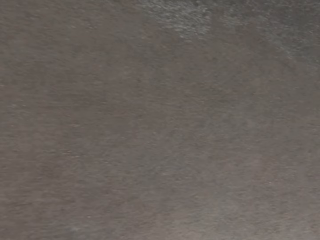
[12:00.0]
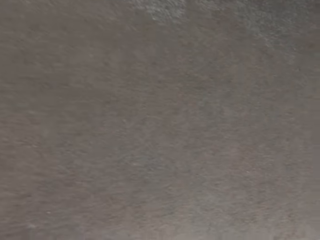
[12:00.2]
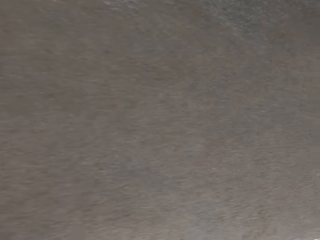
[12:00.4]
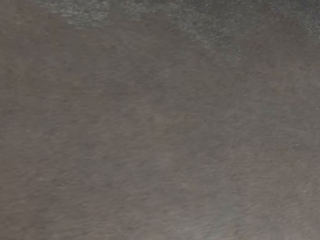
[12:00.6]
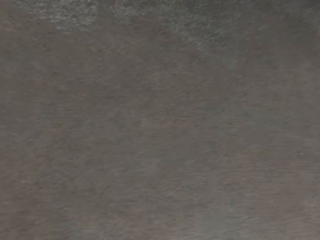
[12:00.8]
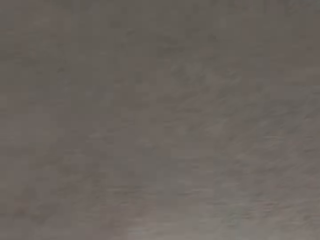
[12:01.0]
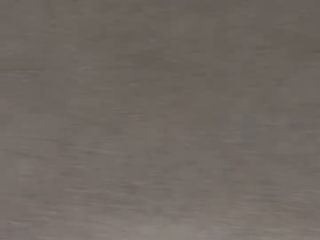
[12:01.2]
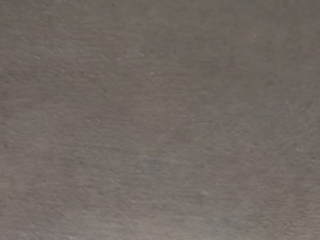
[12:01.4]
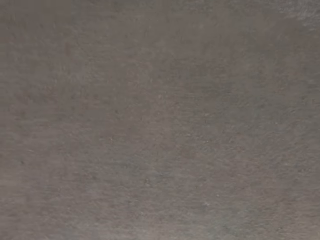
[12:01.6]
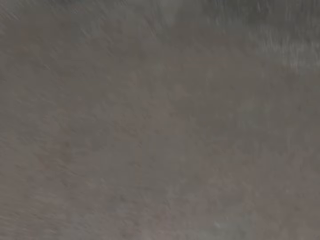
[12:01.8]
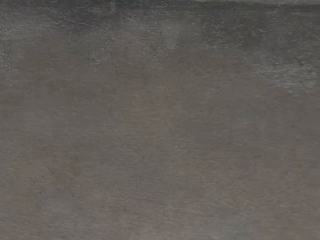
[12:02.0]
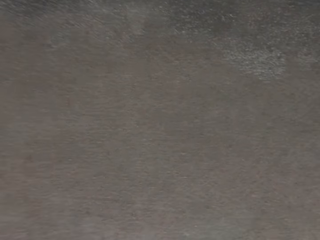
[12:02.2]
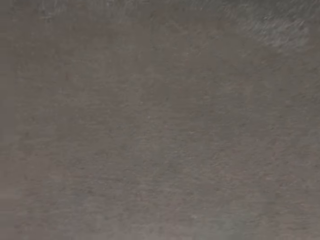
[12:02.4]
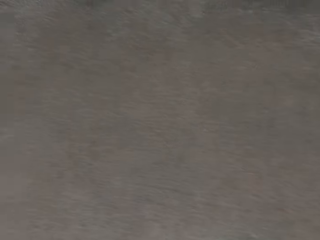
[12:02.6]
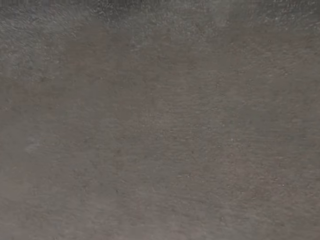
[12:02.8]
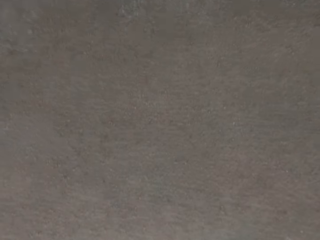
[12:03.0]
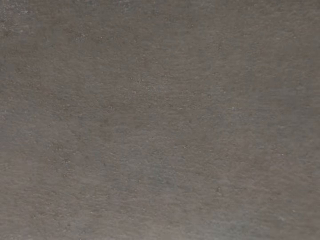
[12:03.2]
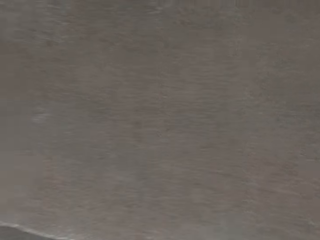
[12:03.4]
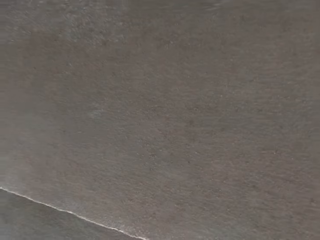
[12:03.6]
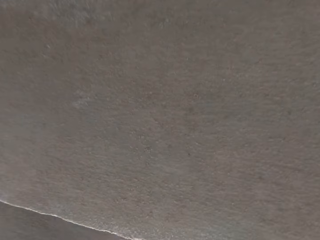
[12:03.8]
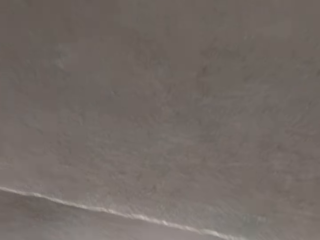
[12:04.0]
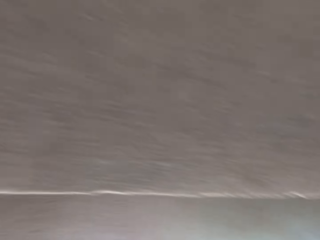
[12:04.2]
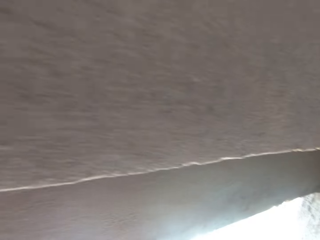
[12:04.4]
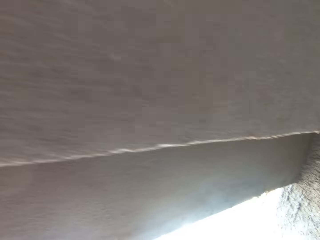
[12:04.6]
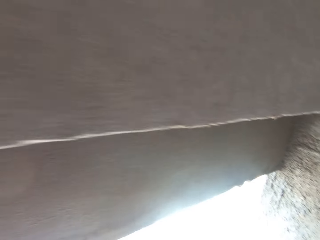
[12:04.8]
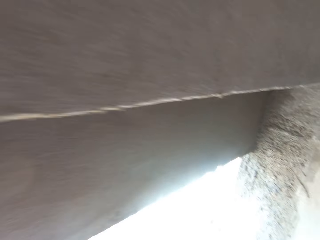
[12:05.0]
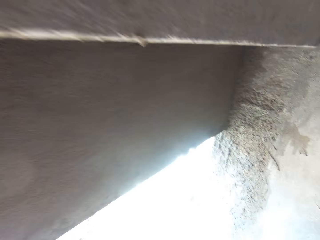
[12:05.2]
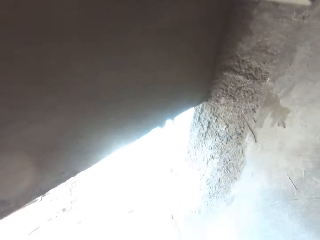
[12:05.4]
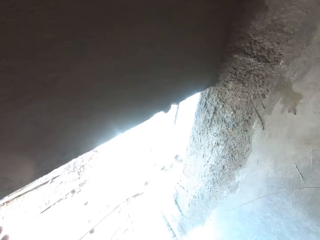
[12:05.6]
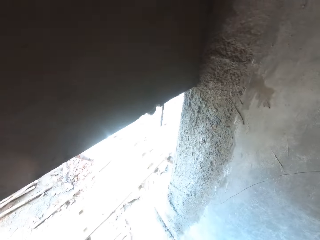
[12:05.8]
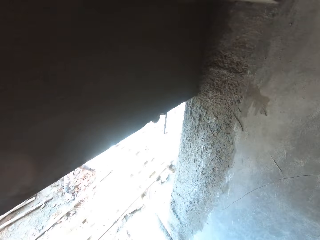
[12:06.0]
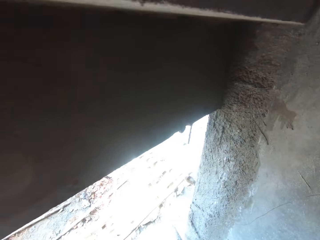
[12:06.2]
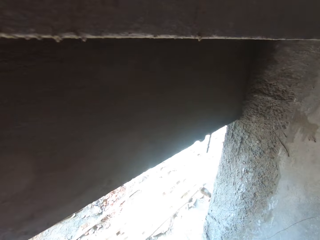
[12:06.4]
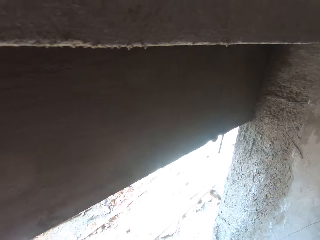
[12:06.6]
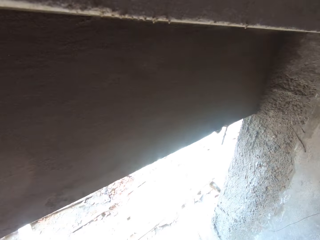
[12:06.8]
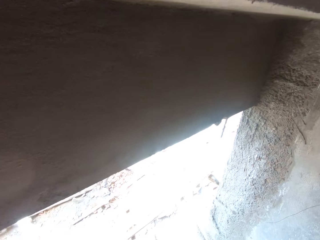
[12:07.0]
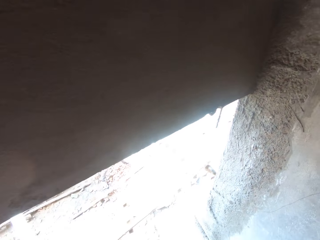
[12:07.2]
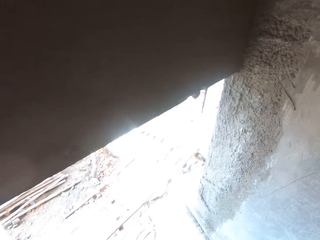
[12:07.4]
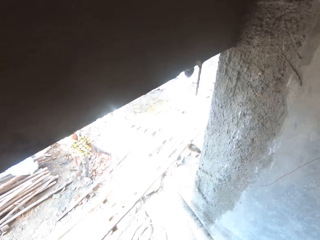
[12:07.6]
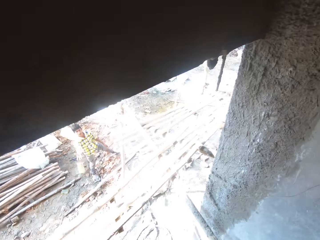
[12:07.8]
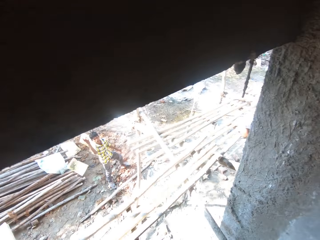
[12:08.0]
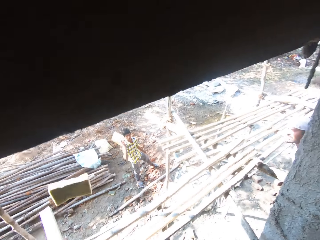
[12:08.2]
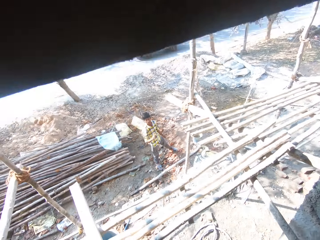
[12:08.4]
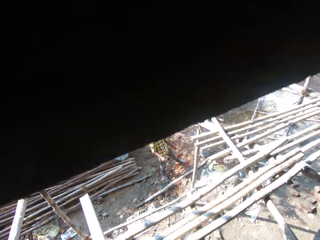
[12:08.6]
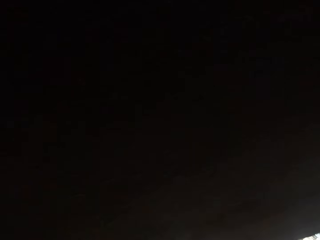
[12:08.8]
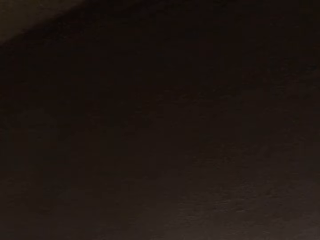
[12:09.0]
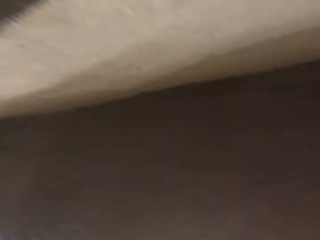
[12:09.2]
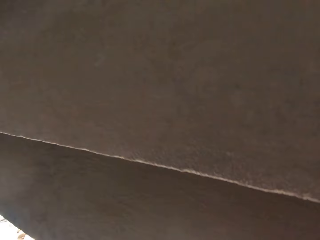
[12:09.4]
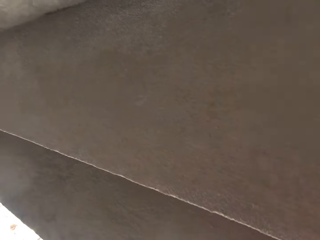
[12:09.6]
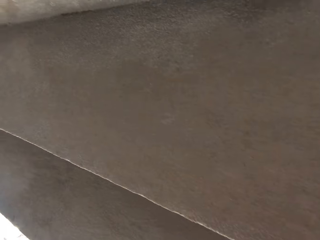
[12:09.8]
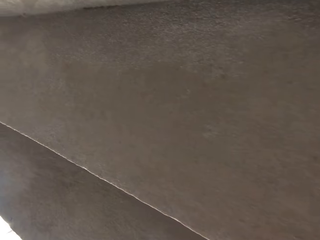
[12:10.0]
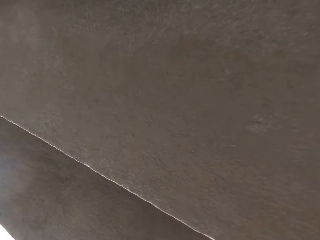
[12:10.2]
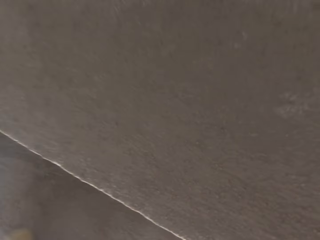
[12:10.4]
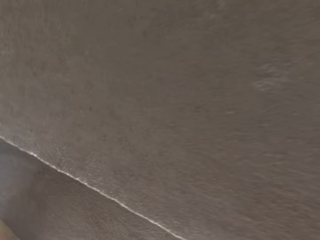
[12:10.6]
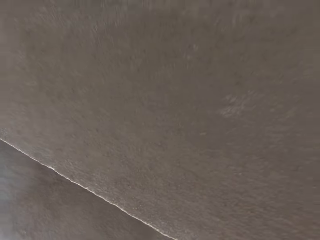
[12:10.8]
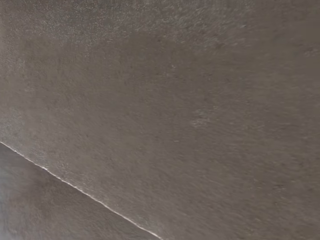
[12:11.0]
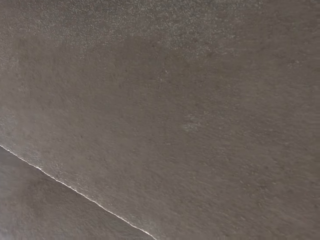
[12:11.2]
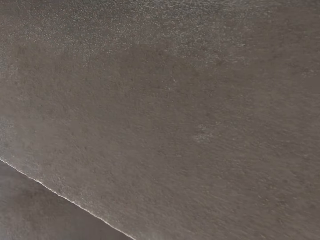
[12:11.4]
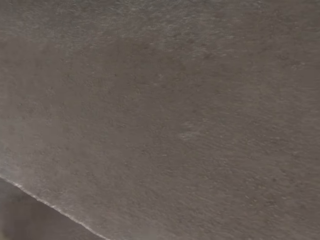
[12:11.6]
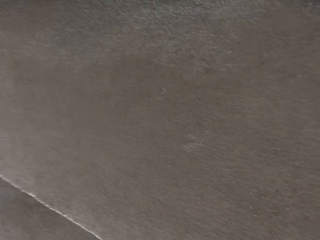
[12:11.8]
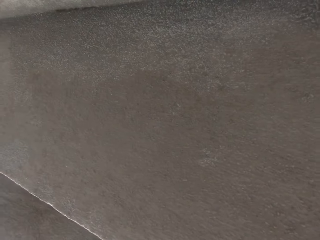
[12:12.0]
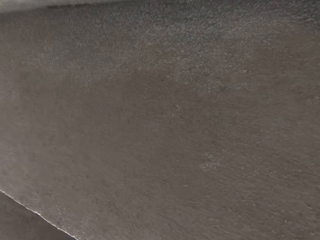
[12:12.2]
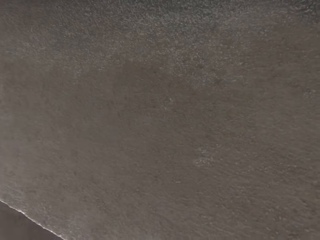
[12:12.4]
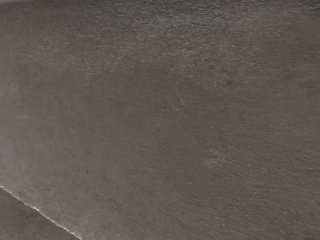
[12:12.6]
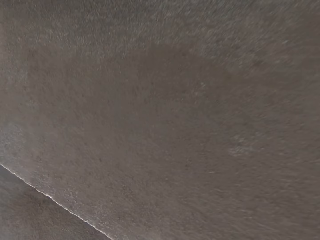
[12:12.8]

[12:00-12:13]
The camera wearer throws the foam to the man with his left hand. The man throws the foam to the camera wearer with his right hand. The camera wearer rubs the wall with the foam in his left hand.

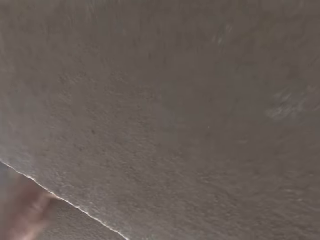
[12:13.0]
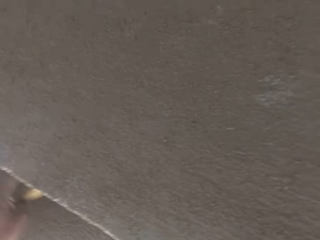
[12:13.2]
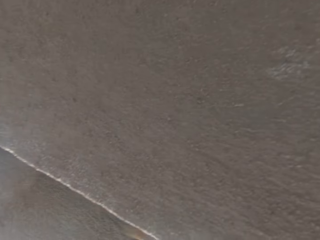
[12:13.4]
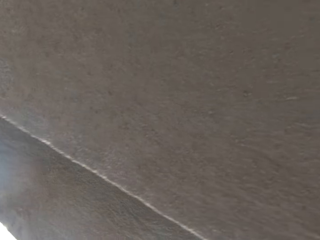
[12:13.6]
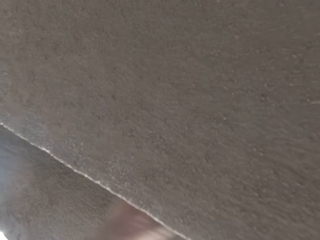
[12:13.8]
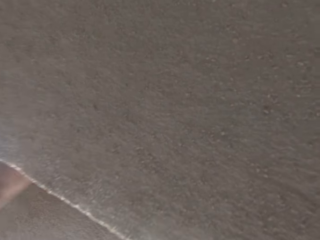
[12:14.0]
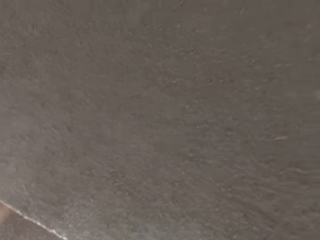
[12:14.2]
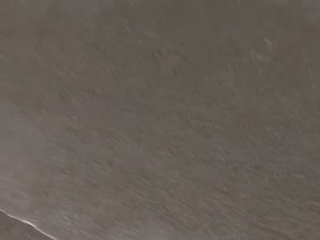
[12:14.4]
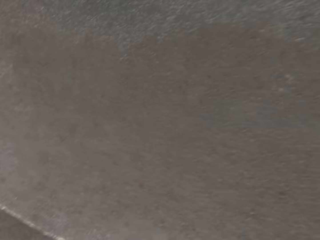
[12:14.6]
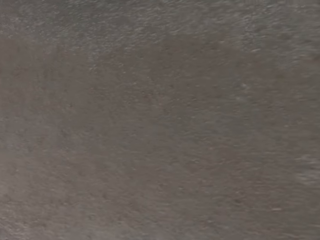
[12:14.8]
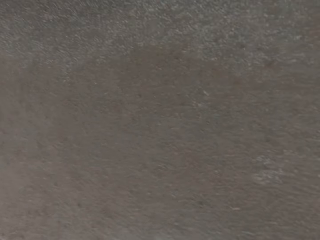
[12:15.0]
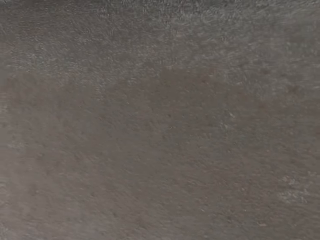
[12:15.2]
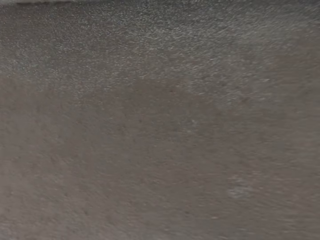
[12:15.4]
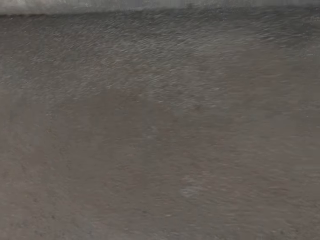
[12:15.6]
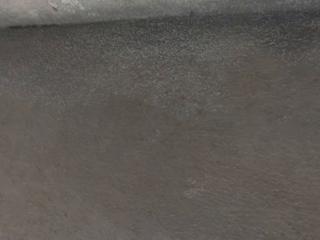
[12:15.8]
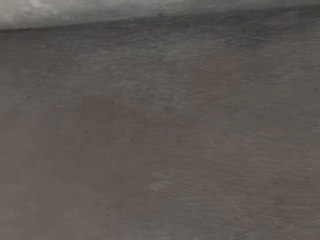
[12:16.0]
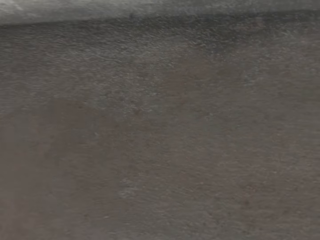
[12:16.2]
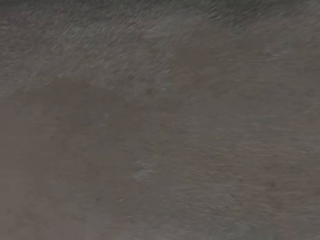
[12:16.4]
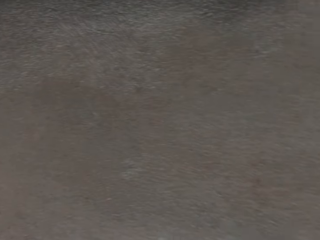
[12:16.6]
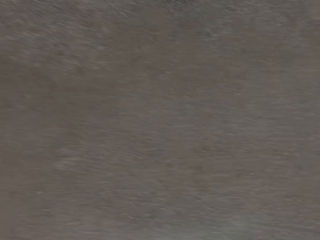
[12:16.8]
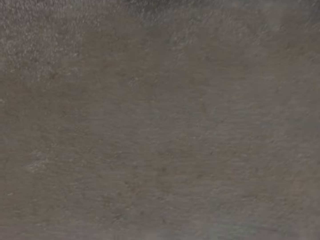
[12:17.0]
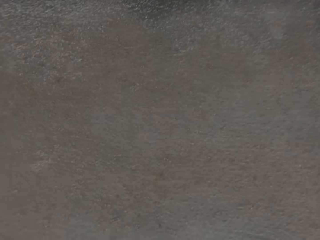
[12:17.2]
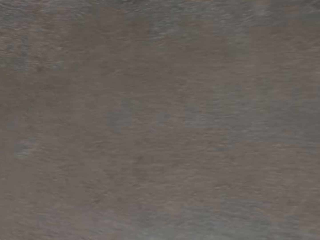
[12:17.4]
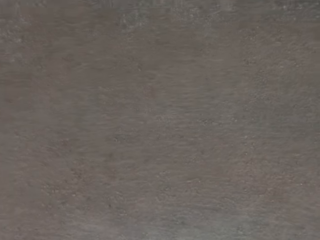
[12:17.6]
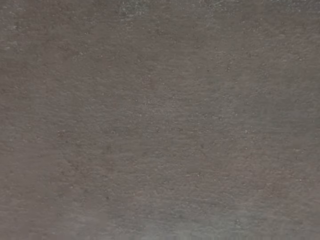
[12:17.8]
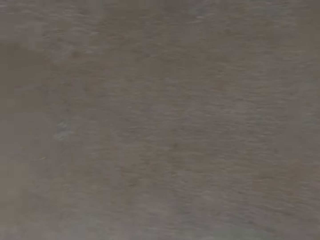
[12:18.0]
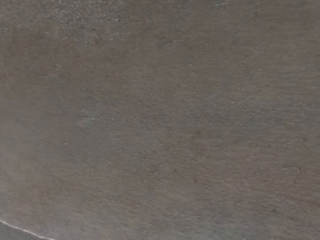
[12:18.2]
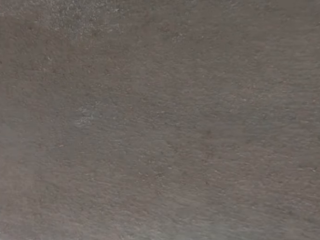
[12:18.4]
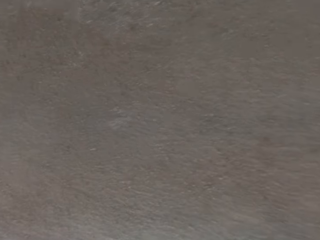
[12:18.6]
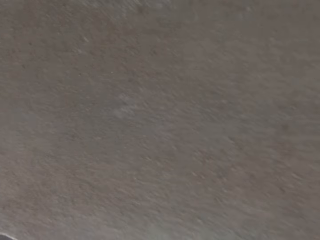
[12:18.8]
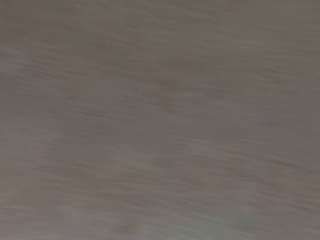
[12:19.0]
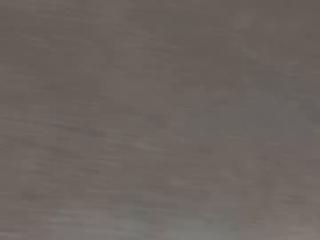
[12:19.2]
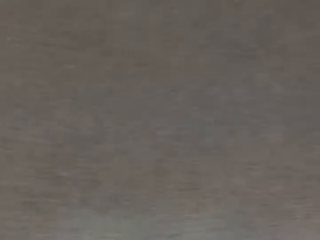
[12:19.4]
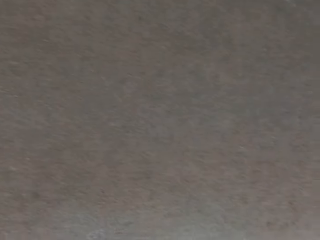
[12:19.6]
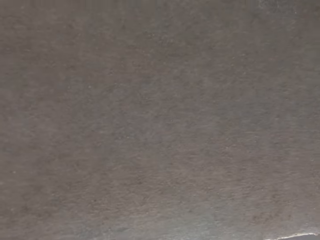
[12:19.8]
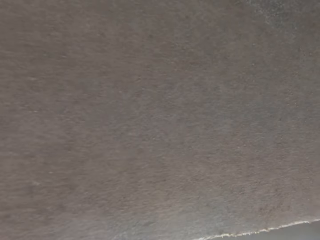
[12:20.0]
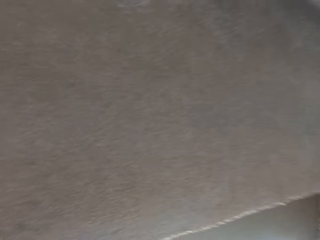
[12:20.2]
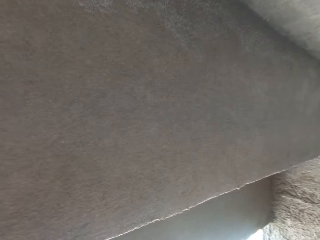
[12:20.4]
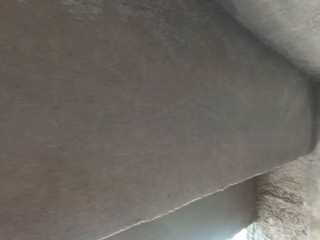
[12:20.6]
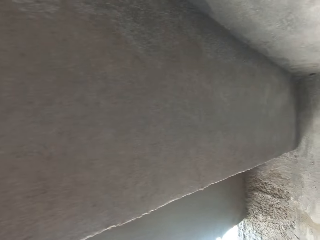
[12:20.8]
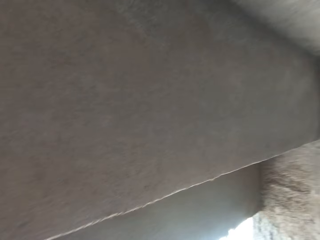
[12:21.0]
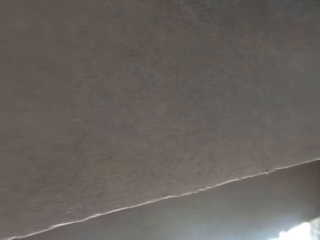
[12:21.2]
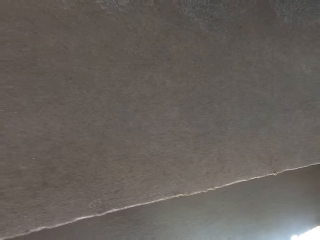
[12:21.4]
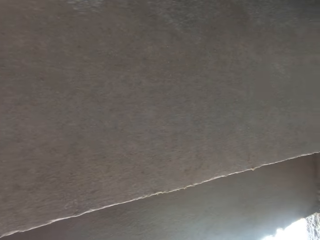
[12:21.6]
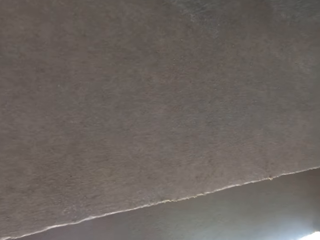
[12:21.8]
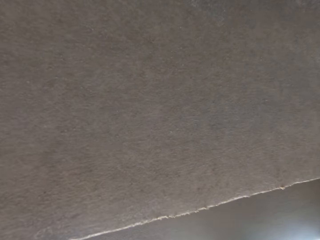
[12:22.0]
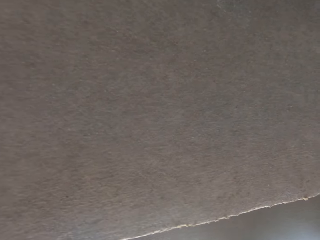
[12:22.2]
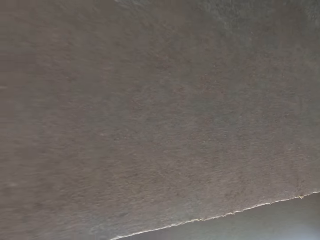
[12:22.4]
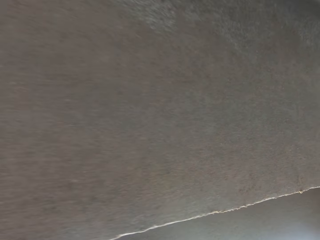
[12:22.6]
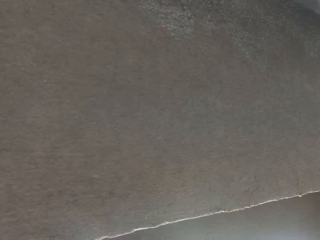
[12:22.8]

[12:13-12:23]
The camera wearer wipes the concrete wall.
